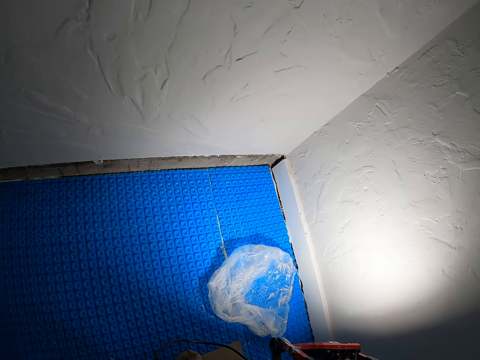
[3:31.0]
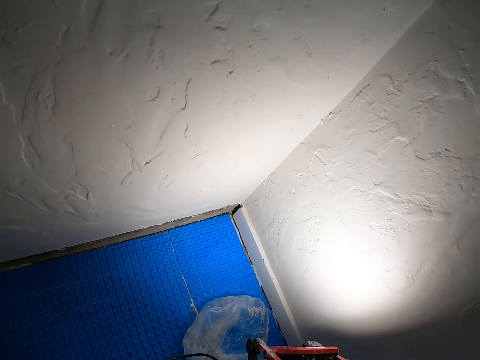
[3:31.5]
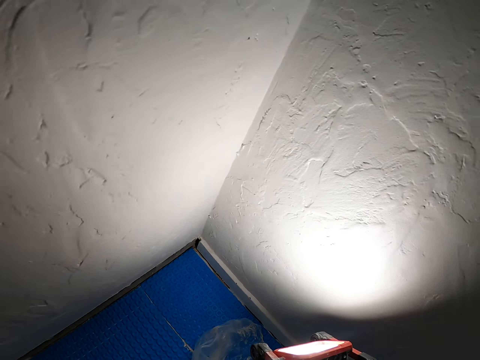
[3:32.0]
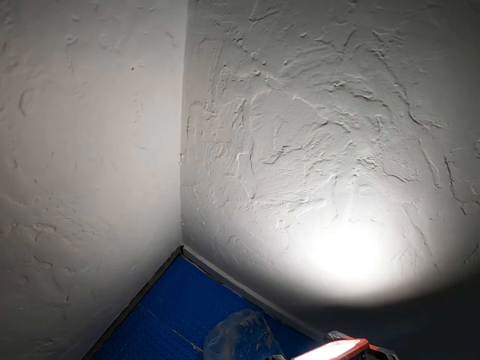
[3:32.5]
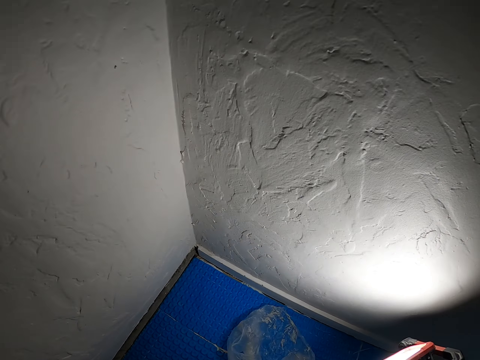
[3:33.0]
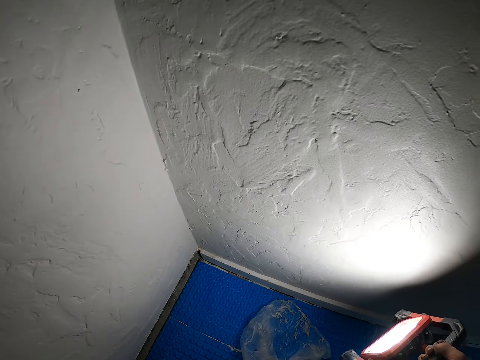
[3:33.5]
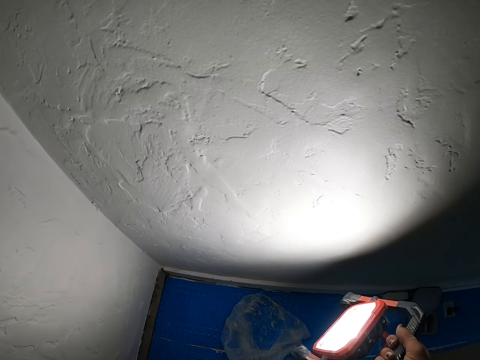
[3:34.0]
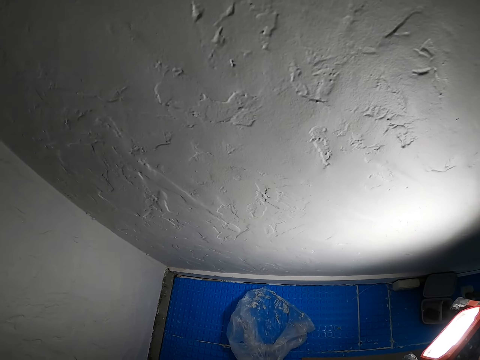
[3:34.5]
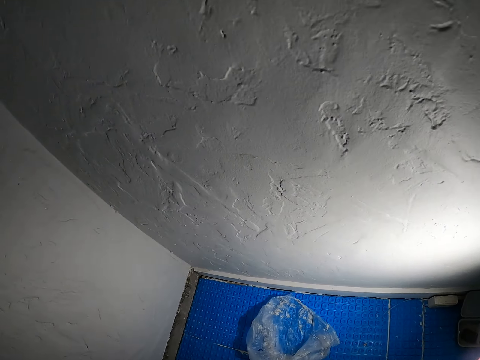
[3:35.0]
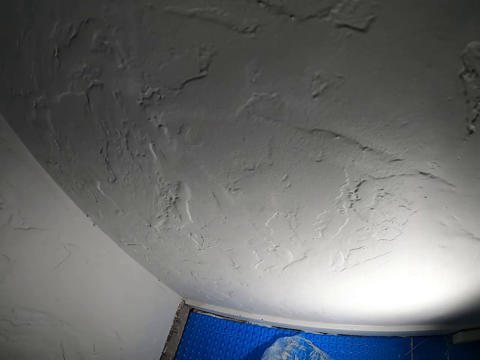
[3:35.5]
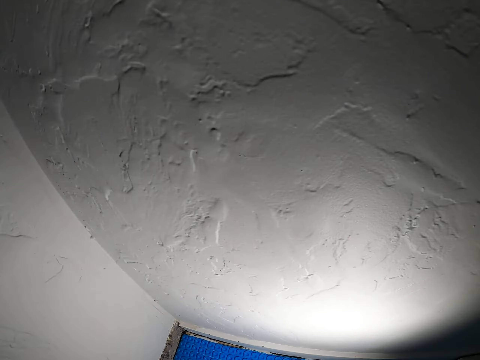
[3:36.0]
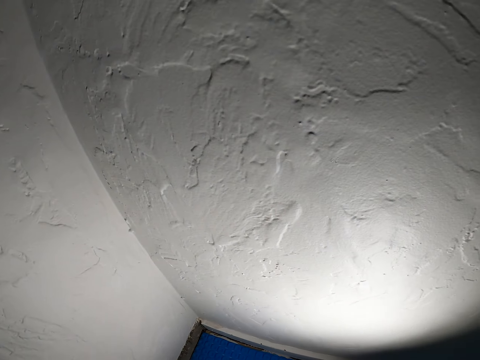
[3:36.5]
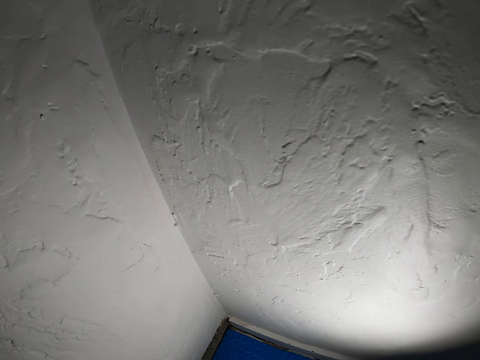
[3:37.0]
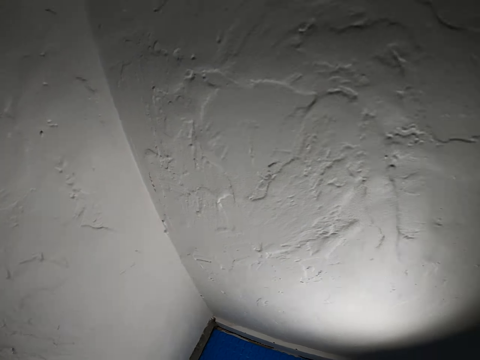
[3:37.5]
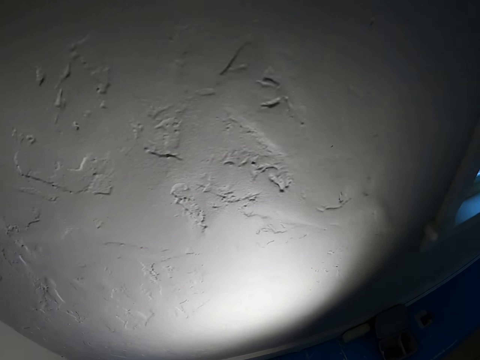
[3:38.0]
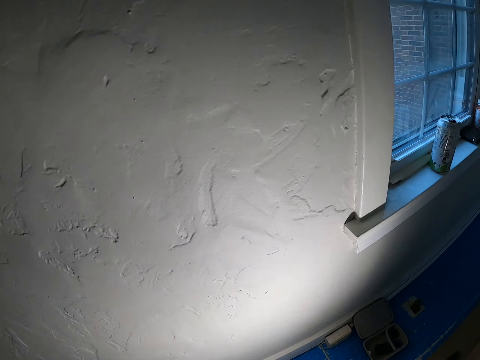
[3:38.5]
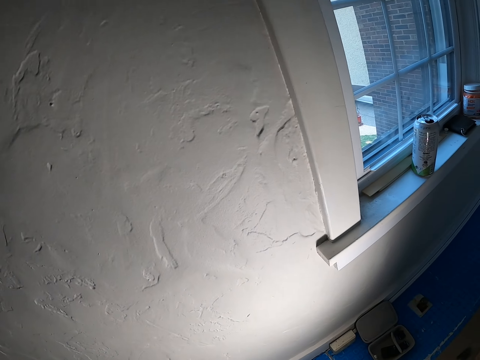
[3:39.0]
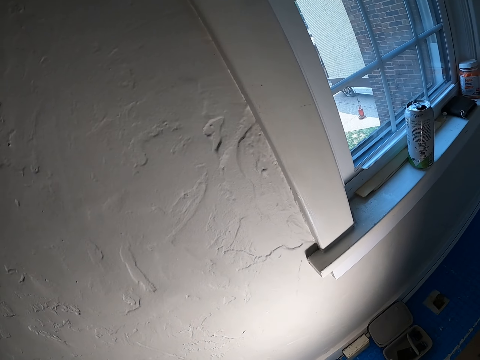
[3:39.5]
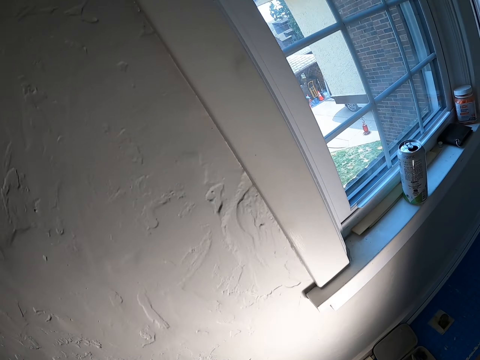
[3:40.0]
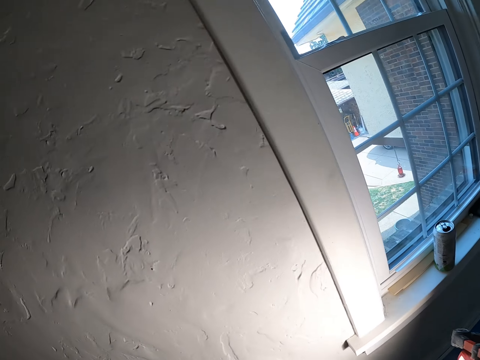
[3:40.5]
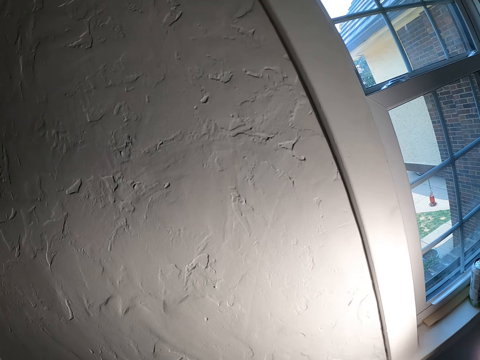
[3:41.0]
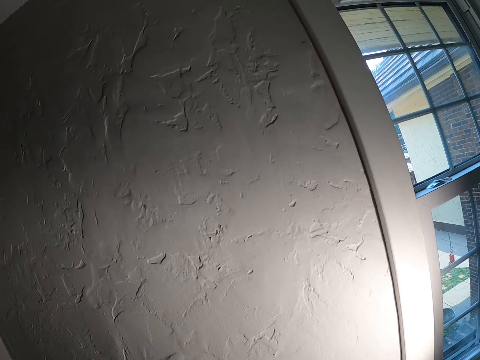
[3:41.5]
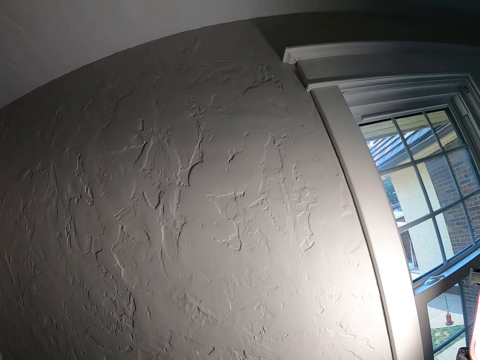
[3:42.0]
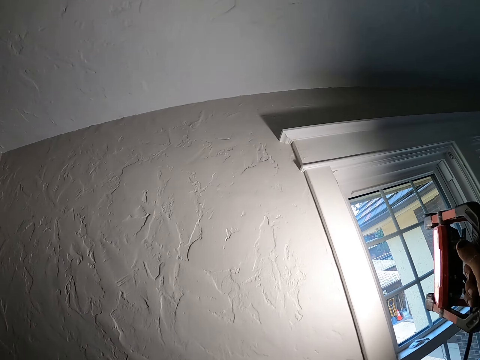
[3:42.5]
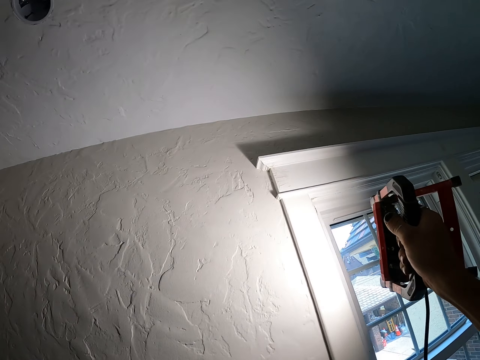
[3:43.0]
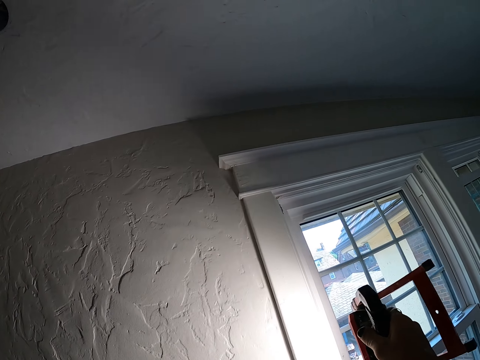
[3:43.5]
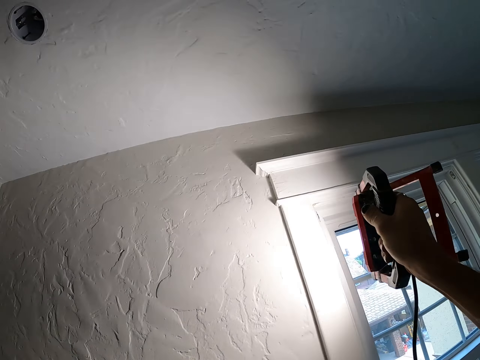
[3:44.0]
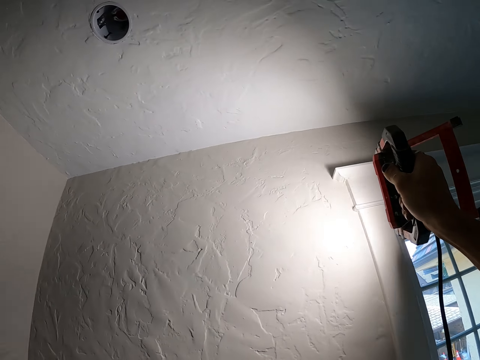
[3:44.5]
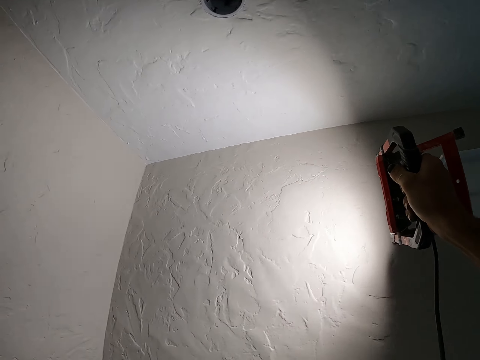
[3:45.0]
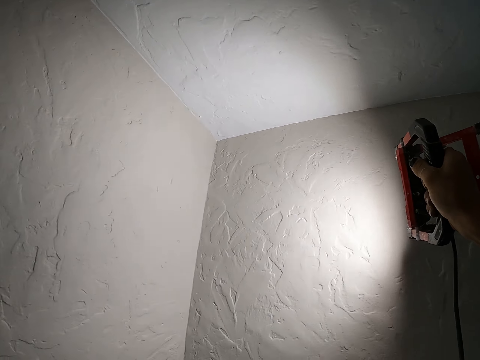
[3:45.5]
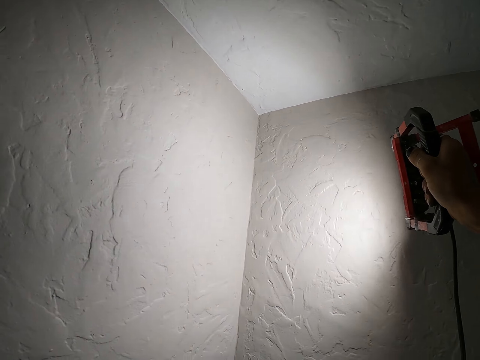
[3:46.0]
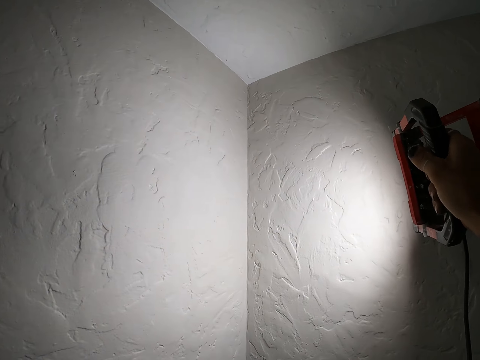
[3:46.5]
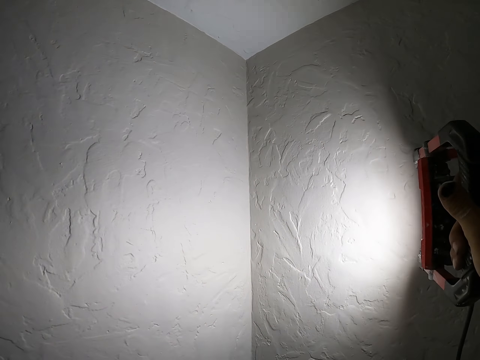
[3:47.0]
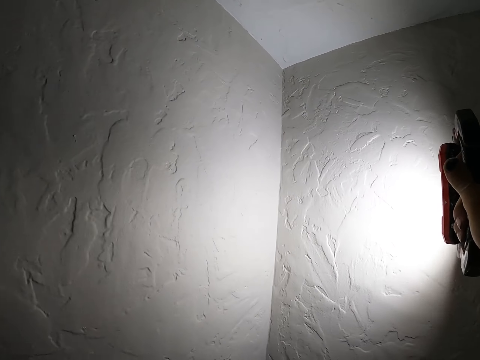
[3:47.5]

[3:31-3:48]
The camera wearer lifts the light with a hand.

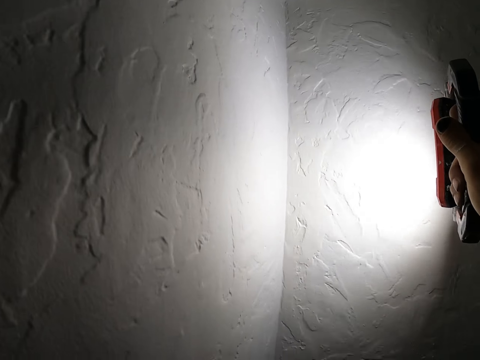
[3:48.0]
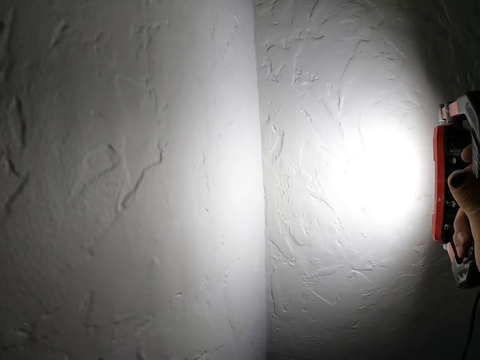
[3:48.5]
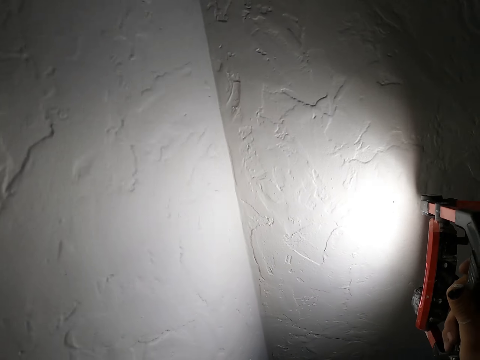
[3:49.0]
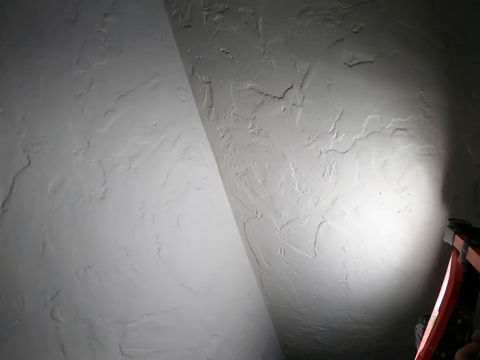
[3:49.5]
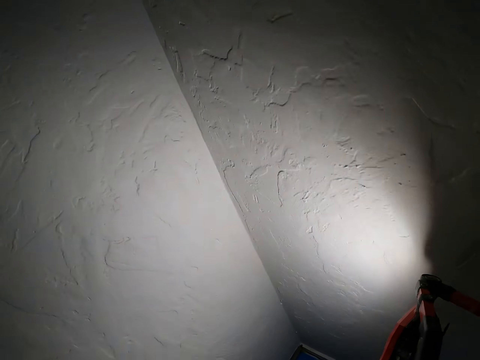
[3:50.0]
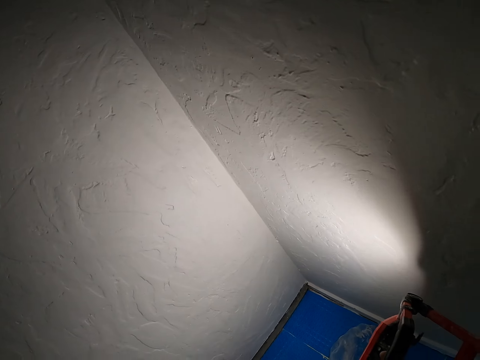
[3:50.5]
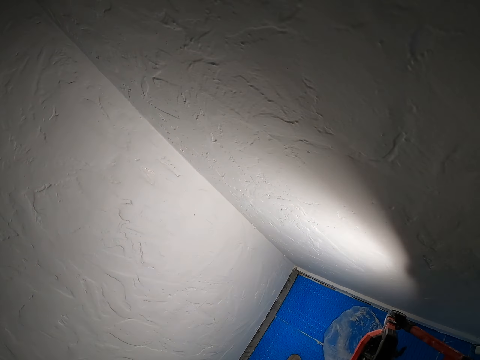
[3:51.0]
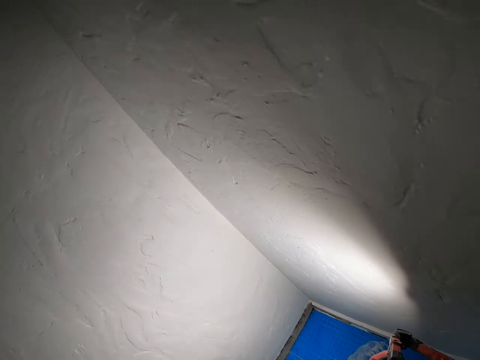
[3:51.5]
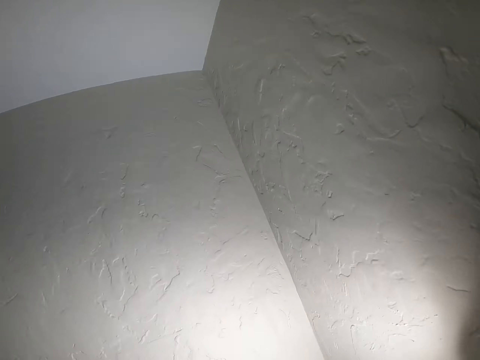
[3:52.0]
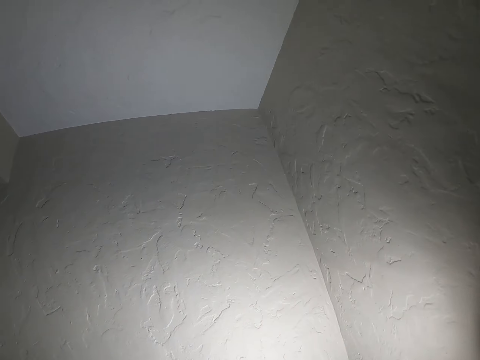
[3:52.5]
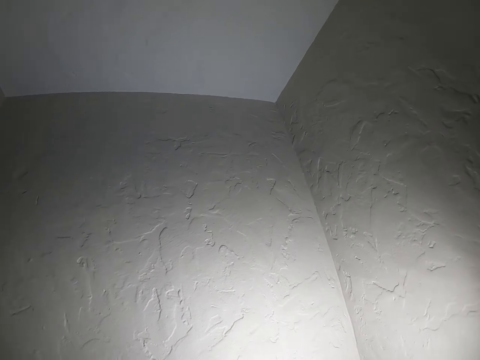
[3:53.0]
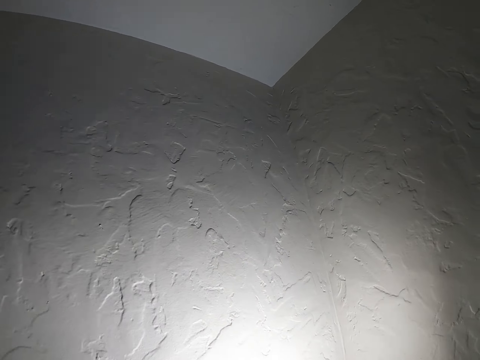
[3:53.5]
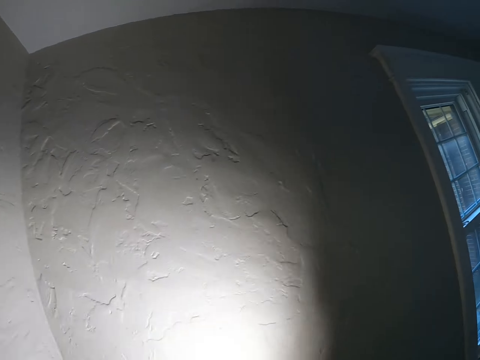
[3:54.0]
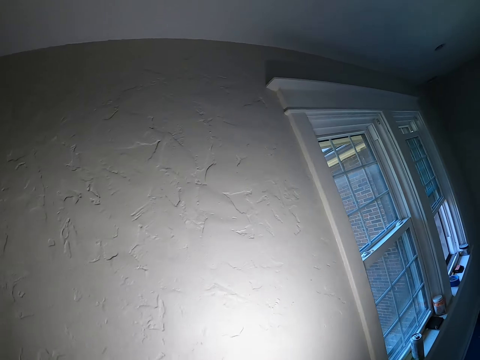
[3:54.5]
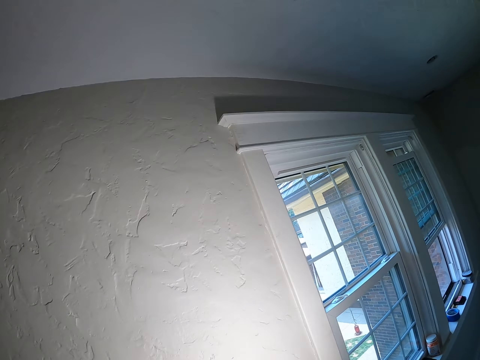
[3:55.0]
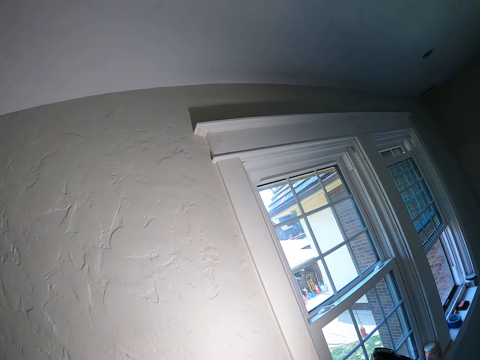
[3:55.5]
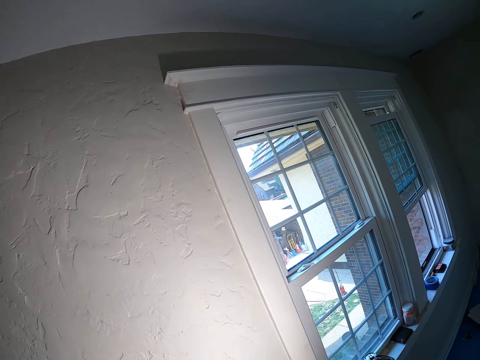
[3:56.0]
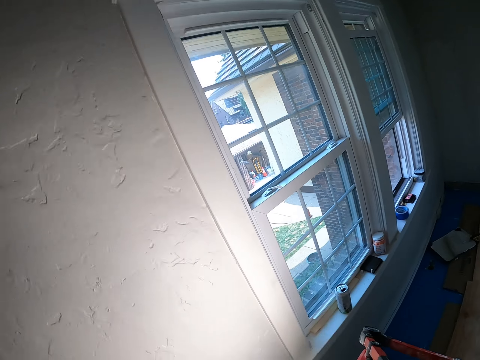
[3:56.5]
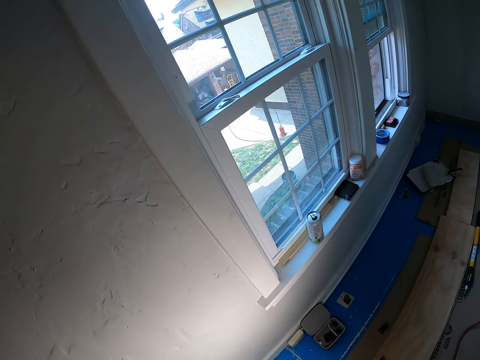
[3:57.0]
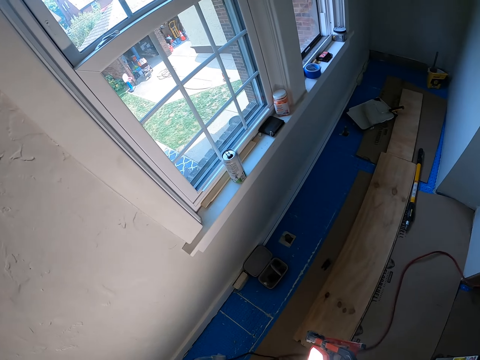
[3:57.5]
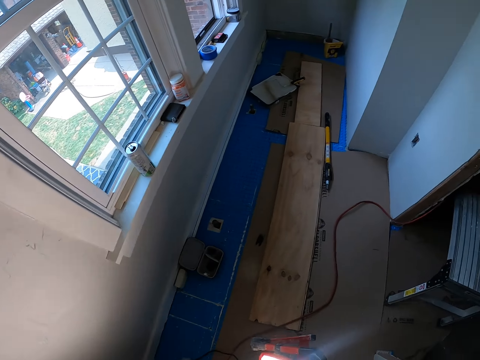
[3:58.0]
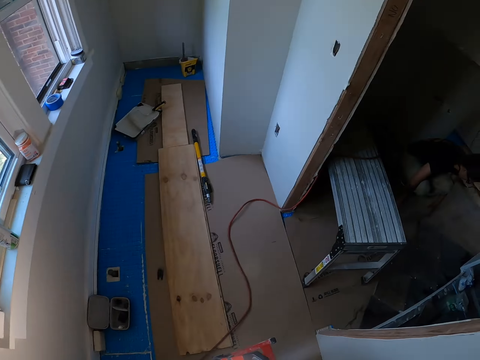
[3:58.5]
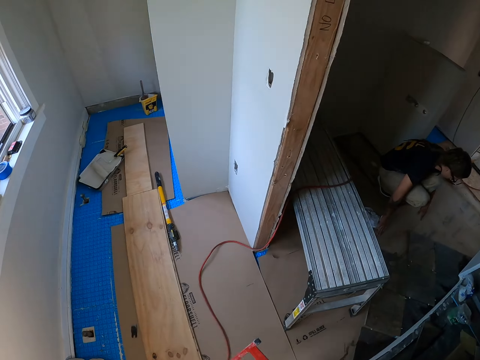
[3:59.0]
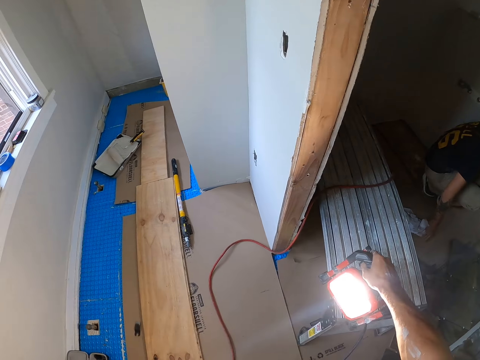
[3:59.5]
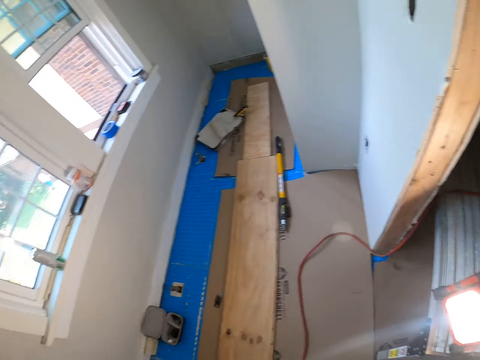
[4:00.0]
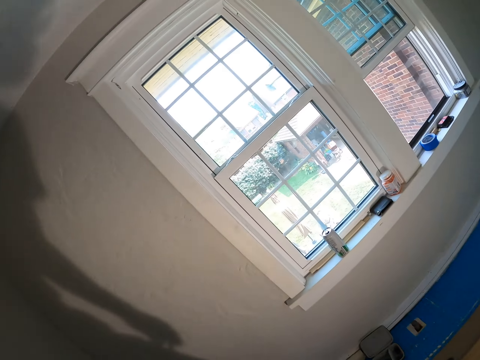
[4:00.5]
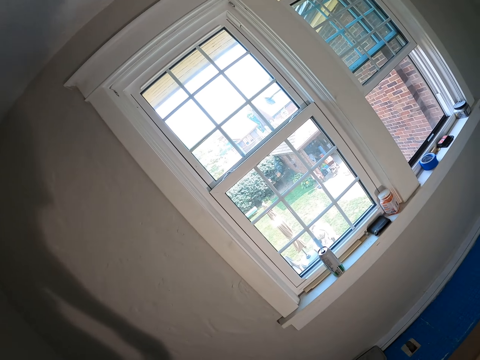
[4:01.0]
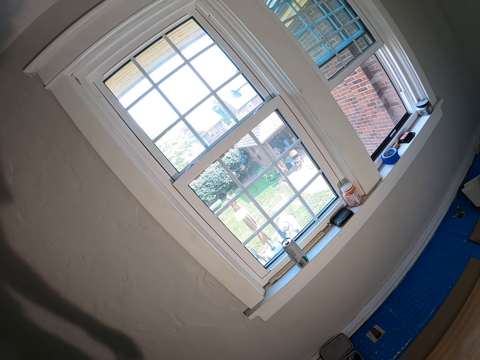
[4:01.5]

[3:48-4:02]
The camera wearer places the light aside.
